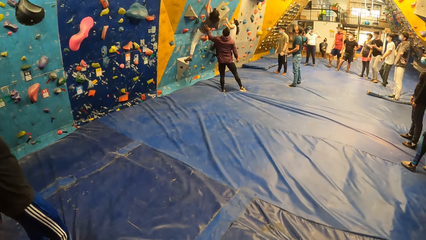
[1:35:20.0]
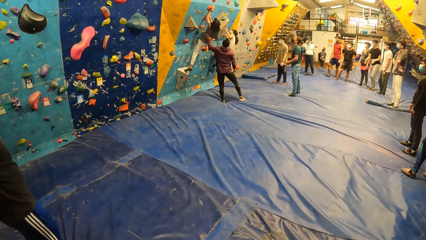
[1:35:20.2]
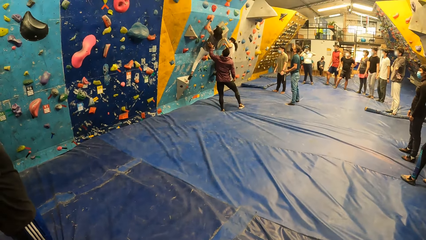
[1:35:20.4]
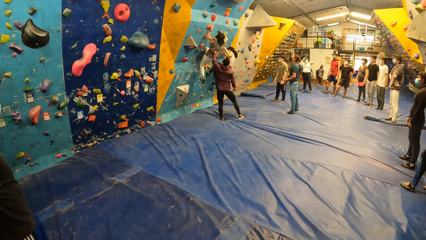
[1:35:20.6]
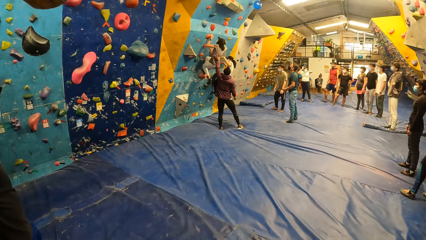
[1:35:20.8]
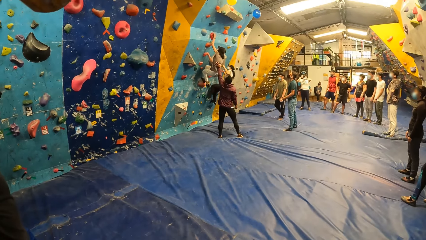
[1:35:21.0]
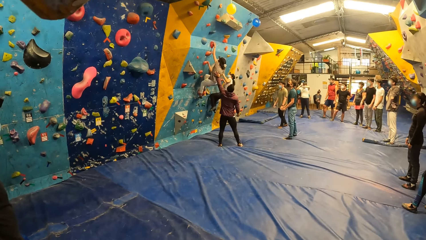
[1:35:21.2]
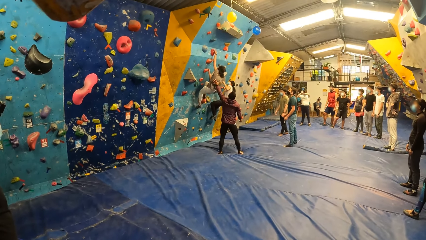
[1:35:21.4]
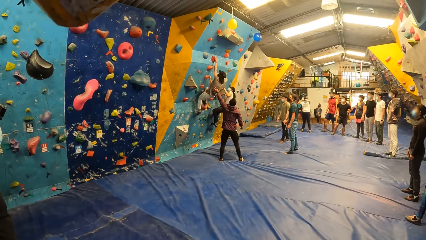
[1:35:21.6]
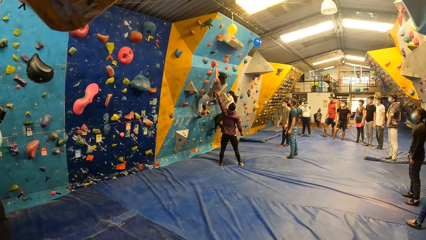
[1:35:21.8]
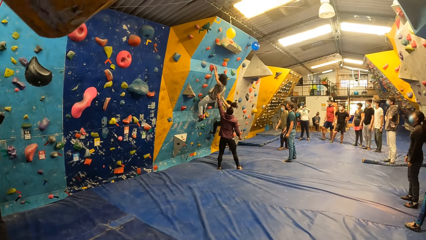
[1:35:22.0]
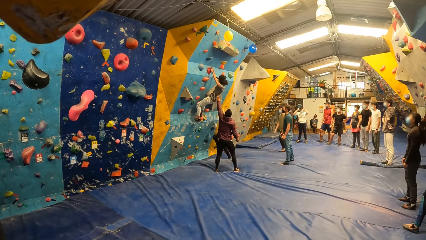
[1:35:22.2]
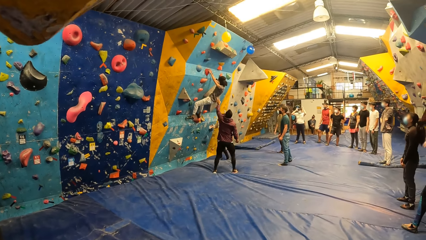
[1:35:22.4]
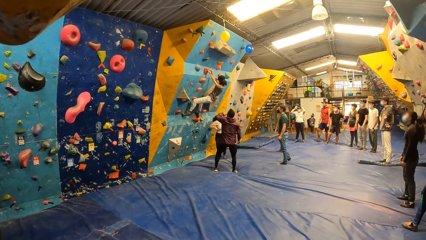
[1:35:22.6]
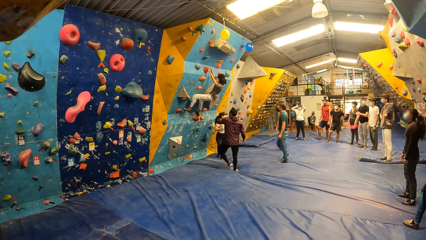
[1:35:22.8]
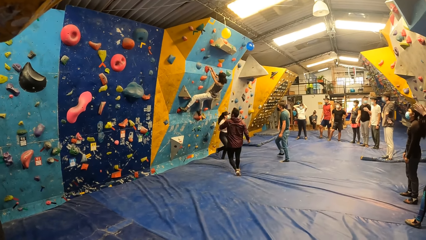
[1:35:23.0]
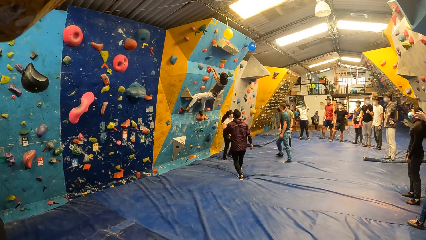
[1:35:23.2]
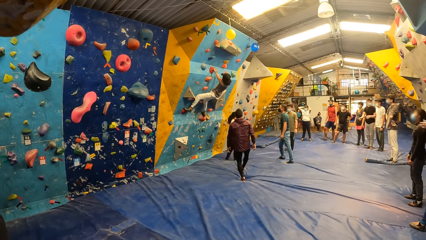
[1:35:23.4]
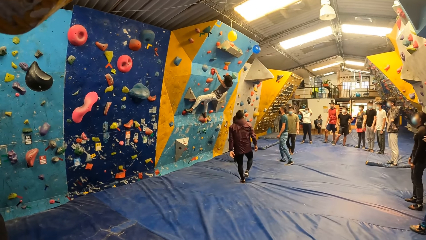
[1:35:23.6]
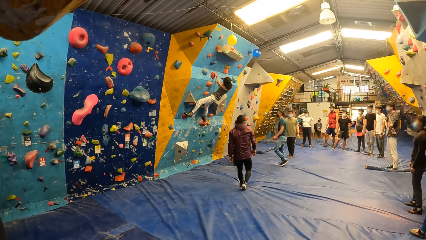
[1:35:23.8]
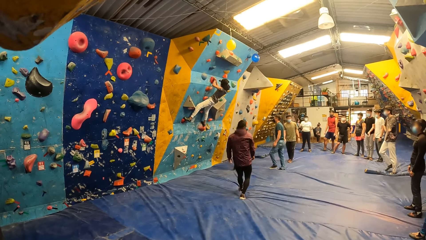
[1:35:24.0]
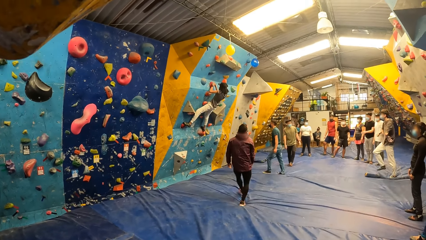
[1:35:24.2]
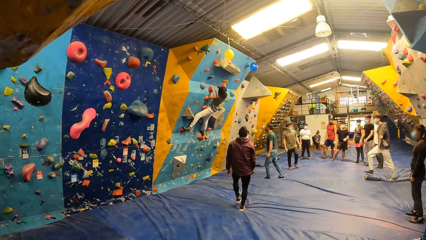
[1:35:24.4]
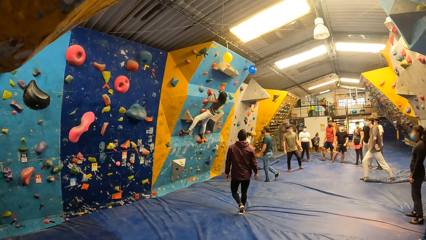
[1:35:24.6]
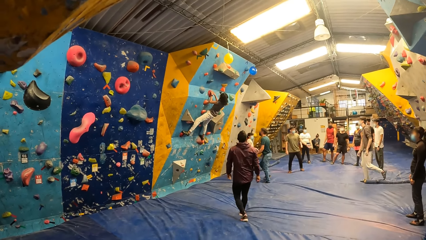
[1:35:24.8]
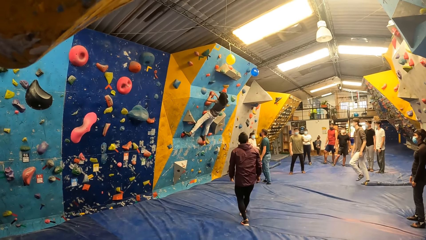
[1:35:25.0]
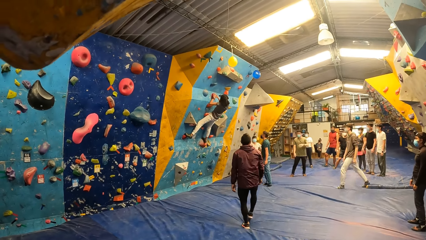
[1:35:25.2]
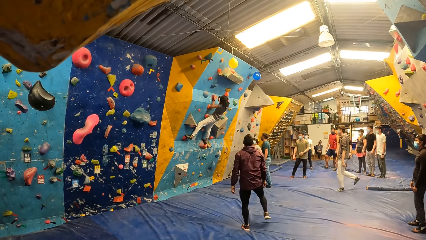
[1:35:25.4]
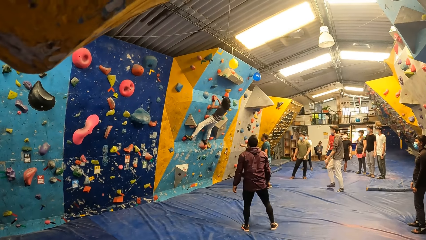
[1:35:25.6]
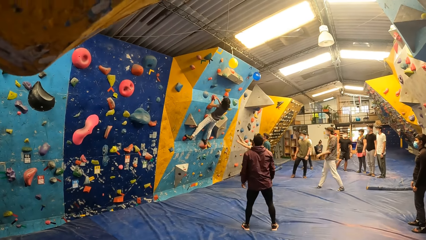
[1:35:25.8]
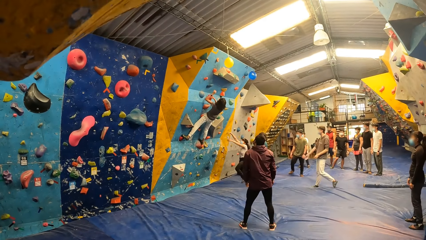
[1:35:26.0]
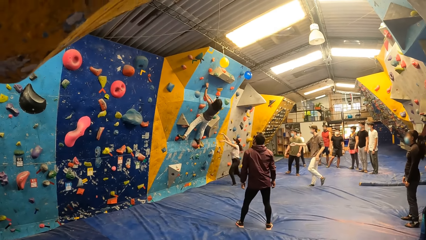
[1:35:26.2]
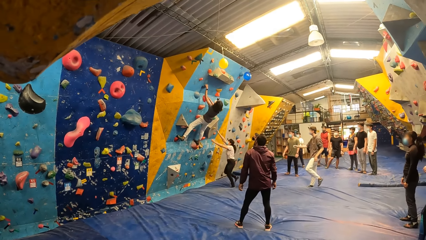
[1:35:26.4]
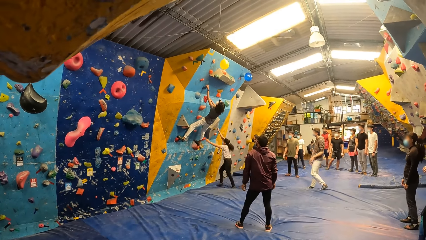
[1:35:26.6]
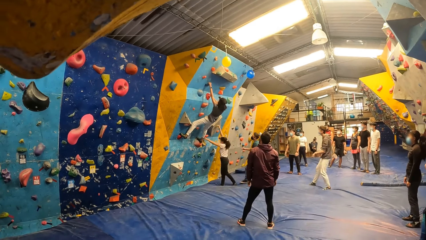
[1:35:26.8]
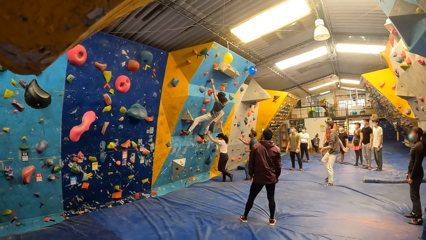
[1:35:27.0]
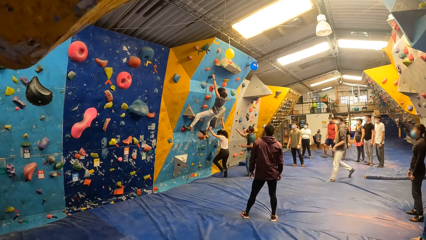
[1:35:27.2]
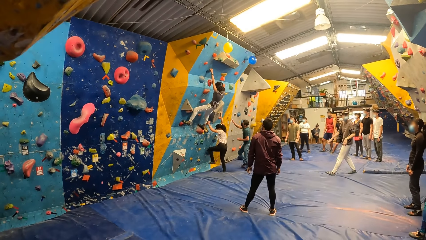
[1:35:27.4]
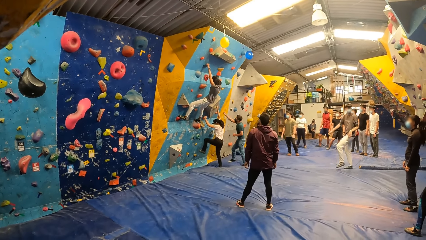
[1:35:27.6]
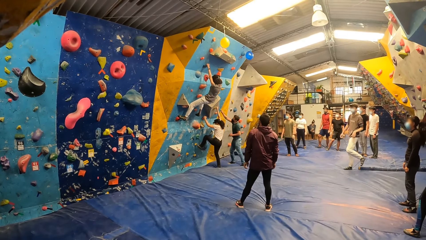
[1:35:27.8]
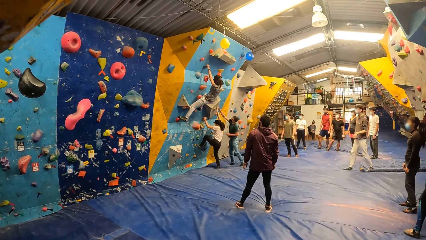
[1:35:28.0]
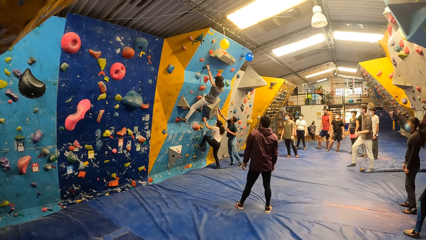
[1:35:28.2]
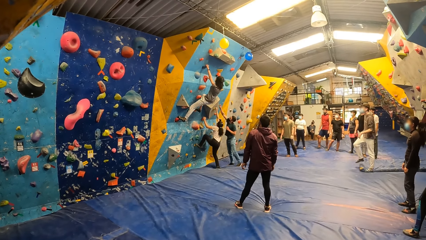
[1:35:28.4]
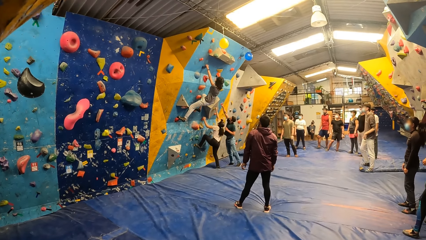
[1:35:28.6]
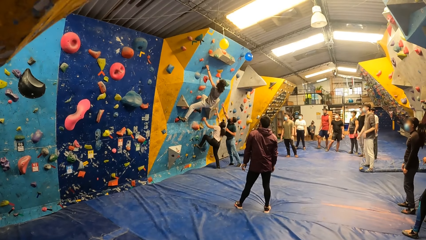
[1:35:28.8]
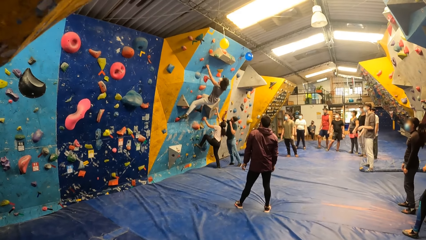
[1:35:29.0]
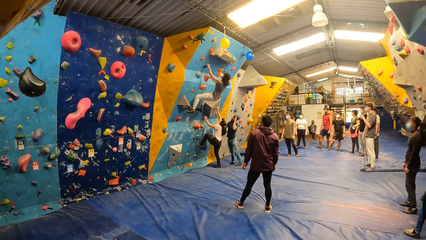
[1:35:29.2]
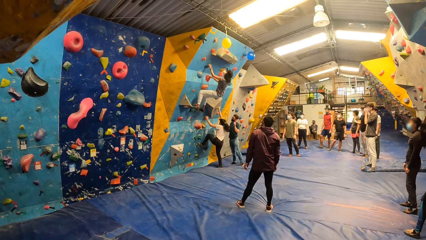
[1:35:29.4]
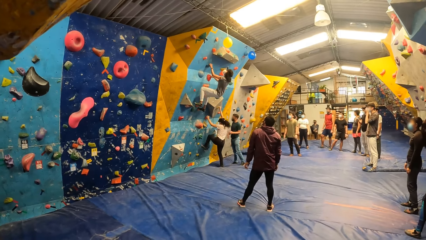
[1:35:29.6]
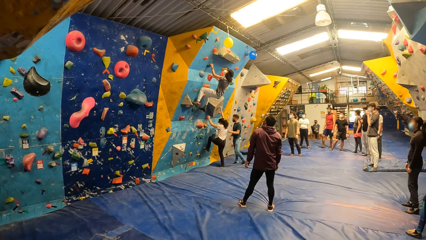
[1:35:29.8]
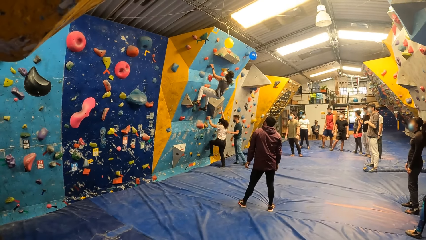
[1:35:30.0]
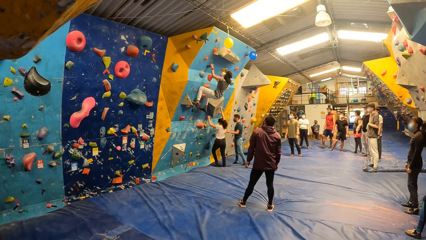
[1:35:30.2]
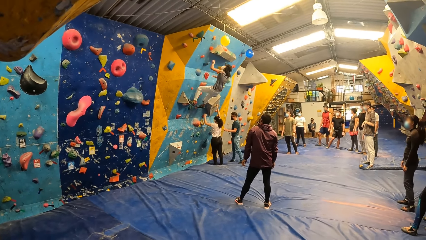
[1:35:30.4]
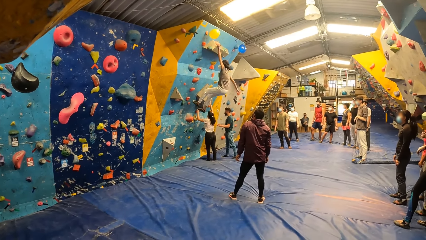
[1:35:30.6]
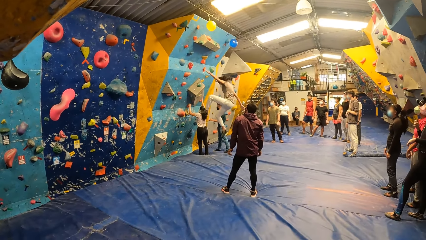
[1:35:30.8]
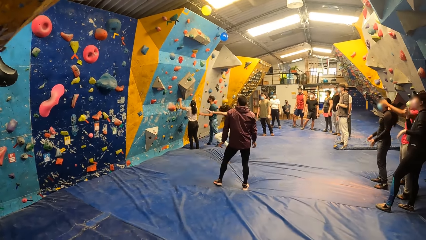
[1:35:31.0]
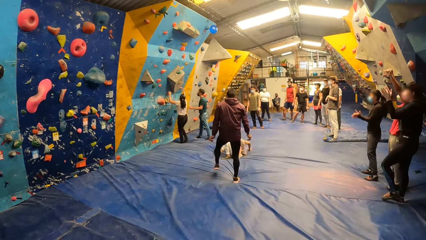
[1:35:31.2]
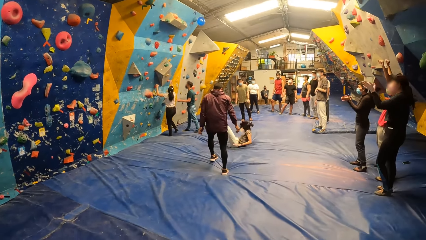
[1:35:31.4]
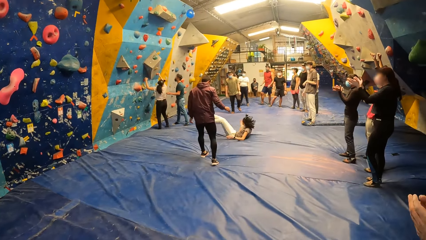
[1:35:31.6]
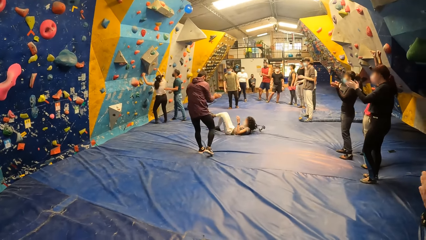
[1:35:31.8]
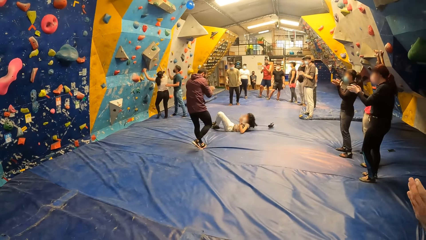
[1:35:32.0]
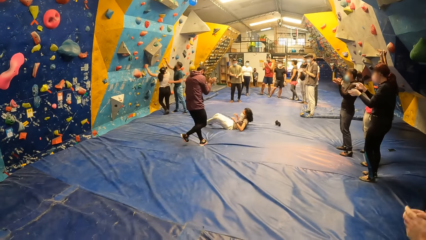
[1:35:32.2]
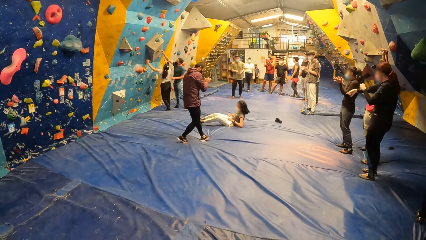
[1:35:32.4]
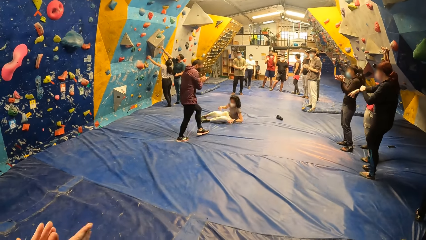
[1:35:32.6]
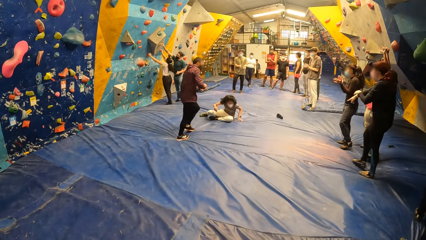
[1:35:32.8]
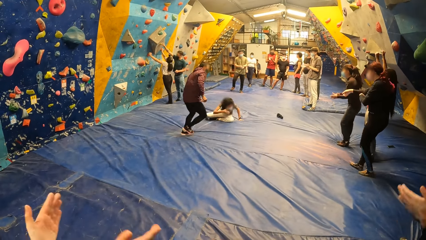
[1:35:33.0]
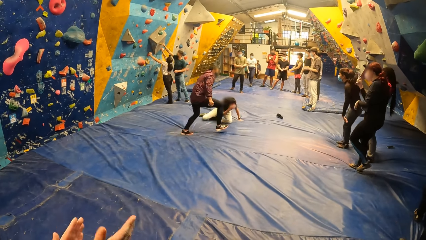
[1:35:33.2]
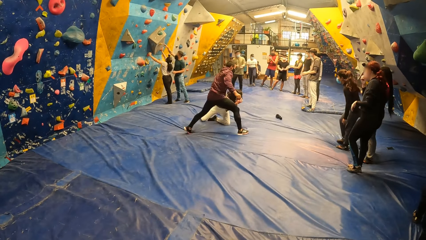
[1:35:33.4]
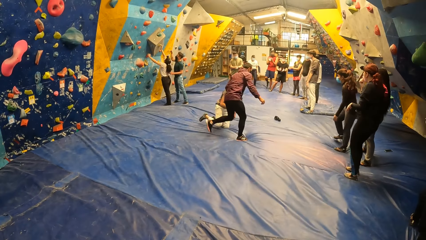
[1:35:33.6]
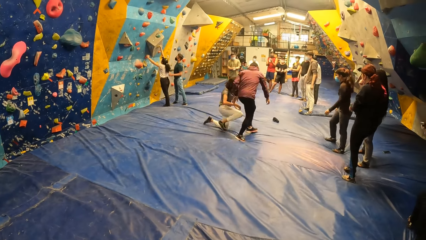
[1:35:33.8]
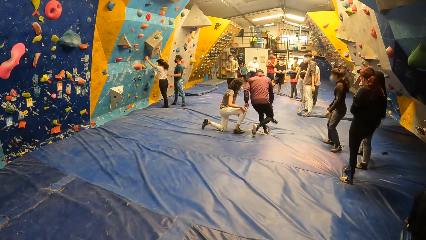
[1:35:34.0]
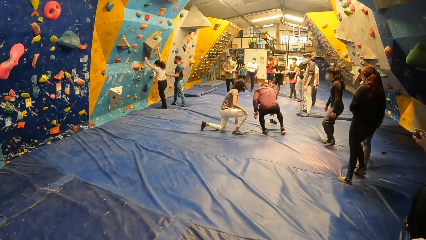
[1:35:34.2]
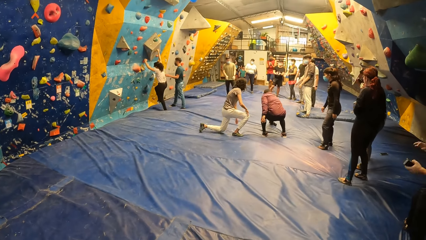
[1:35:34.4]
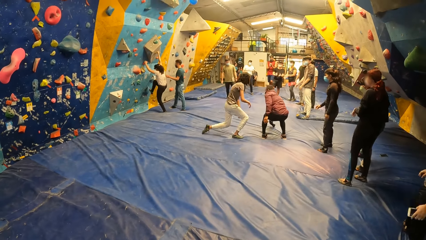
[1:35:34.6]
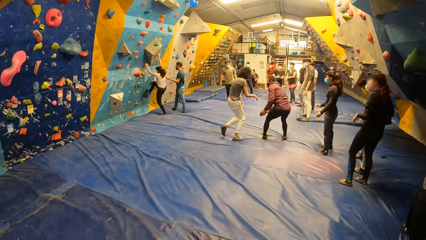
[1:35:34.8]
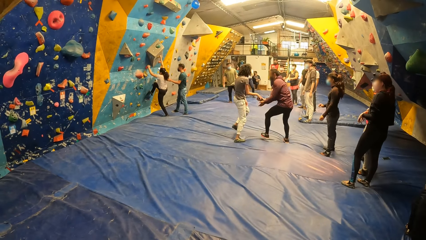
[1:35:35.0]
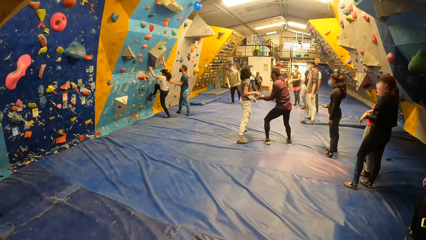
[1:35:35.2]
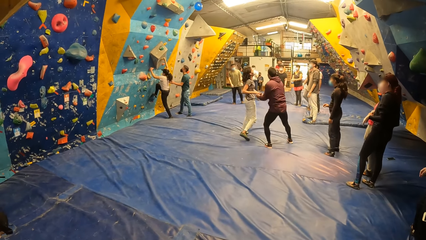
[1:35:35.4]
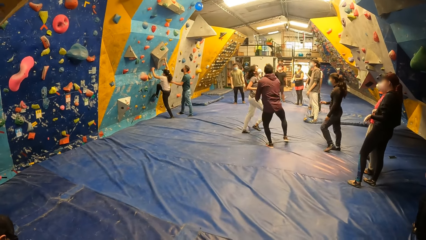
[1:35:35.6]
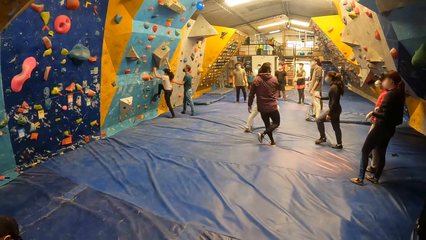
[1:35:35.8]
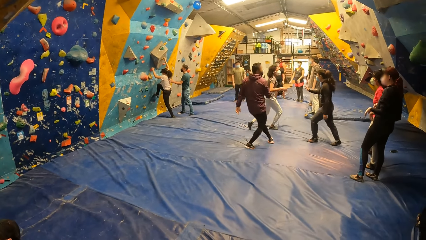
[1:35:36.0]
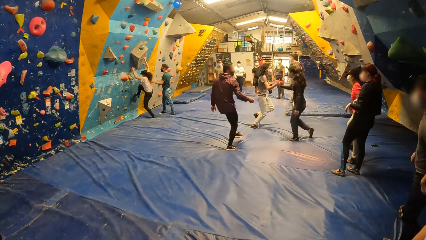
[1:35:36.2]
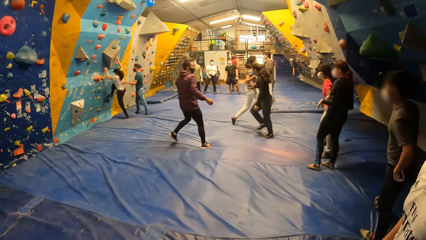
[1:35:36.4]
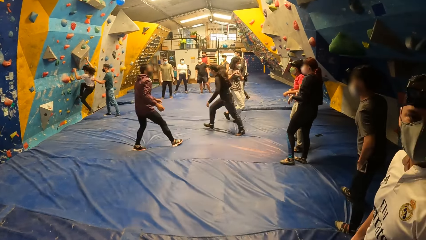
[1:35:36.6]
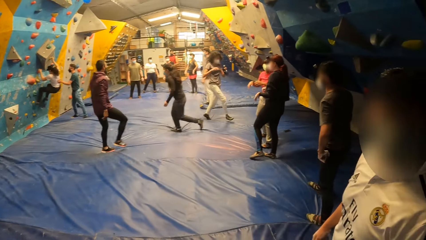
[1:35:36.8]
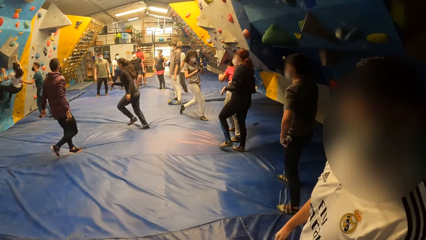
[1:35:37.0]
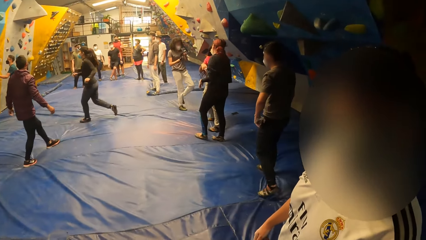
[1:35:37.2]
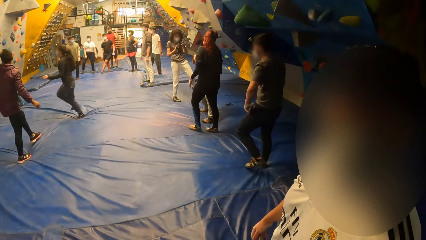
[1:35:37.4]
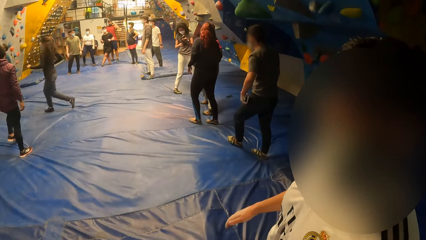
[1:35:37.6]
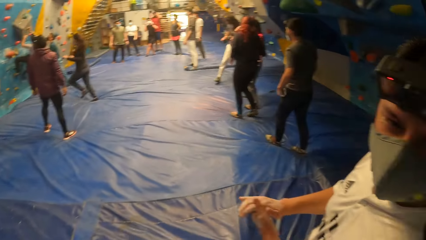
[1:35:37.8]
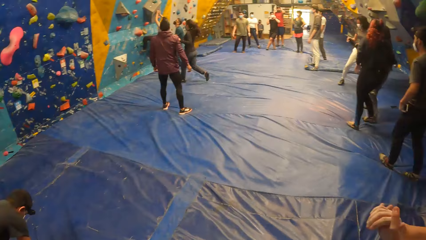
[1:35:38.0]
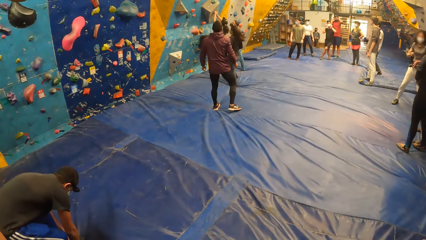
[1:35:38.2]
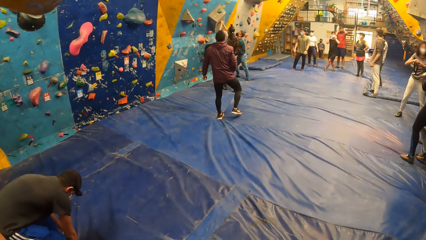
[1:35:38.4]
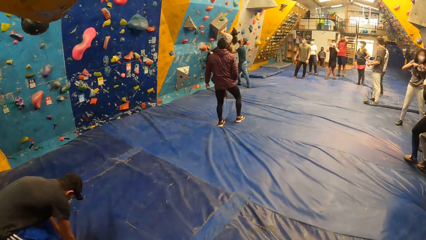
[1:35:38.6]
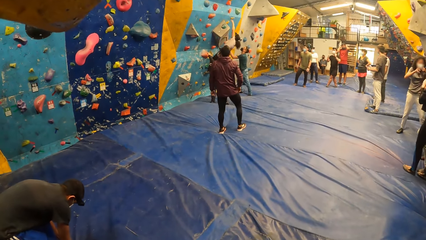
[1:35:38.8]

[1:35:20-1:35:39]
The woman touches the balloon with her left hand. The woman jumps down the bouldering wall. The man picks up a camera from the ground with his right hand. Another woman climbs the bouldering wall with both hands. The first woman collects the camera from the man with her right hand. The first woman touches a third woman's right hand with her right hand. The third woman runs towards the bouldering wall.
